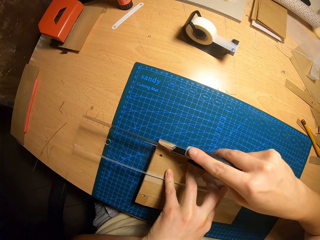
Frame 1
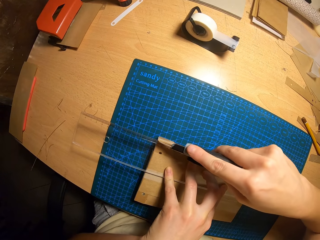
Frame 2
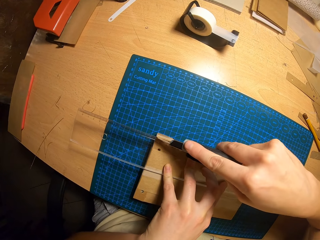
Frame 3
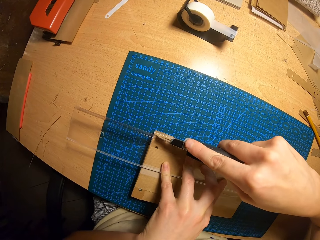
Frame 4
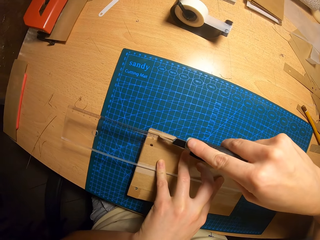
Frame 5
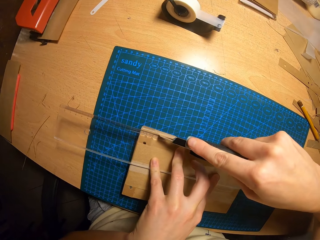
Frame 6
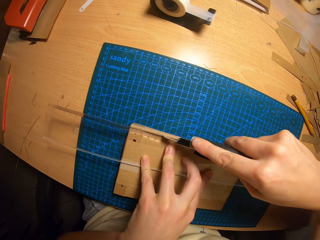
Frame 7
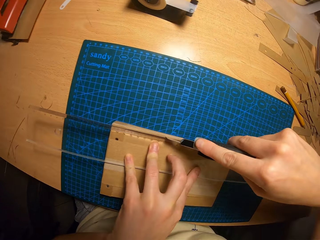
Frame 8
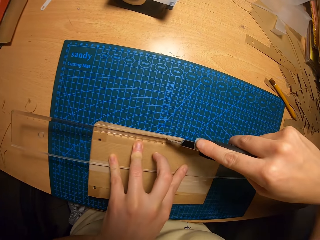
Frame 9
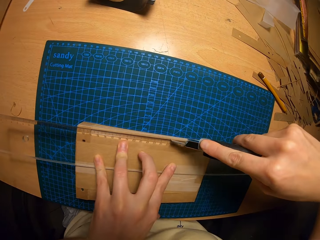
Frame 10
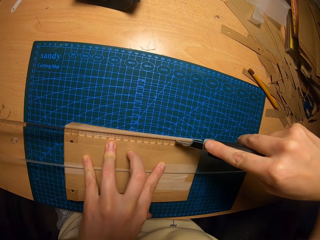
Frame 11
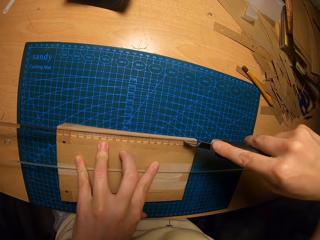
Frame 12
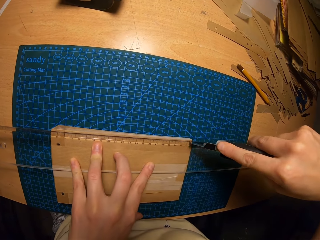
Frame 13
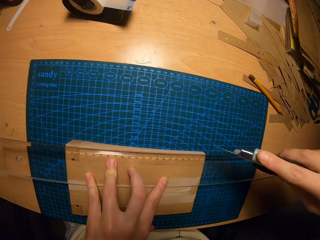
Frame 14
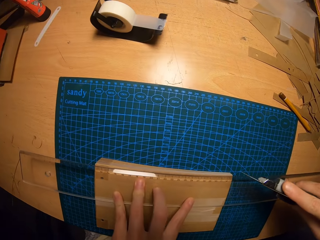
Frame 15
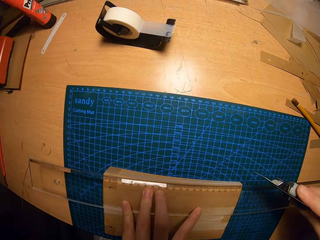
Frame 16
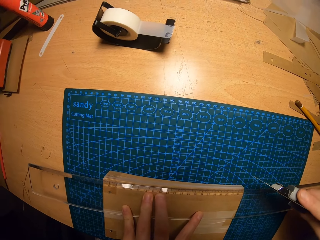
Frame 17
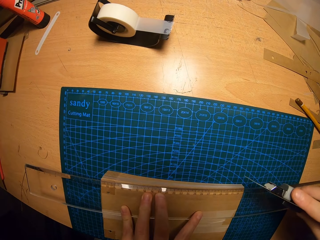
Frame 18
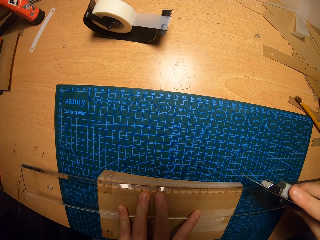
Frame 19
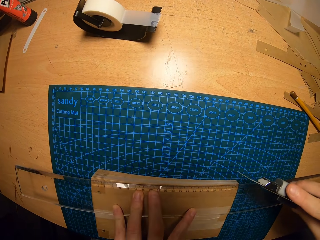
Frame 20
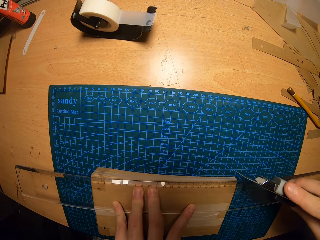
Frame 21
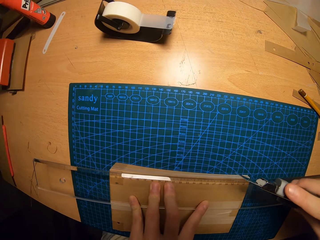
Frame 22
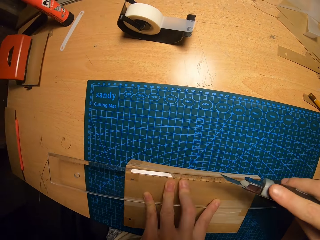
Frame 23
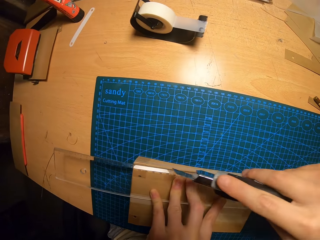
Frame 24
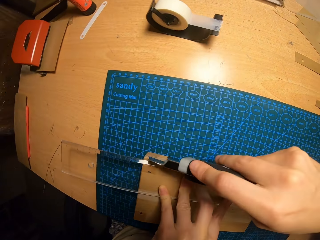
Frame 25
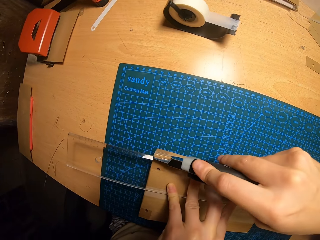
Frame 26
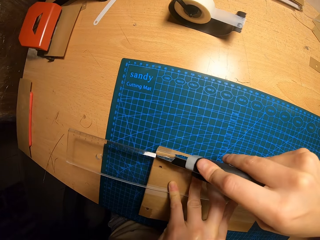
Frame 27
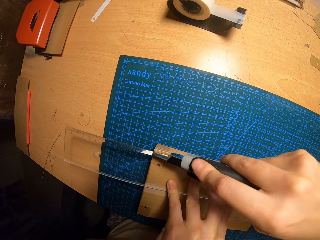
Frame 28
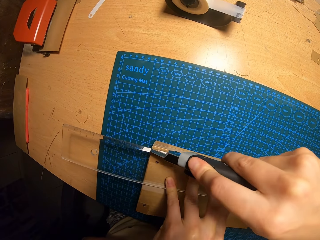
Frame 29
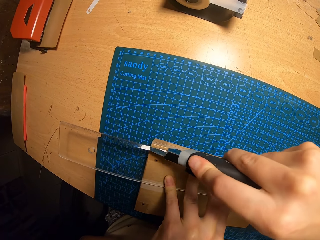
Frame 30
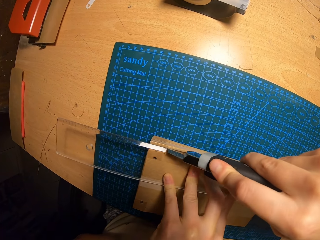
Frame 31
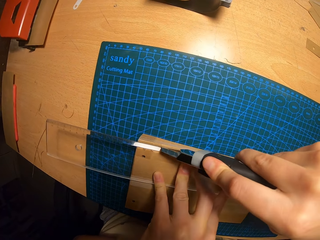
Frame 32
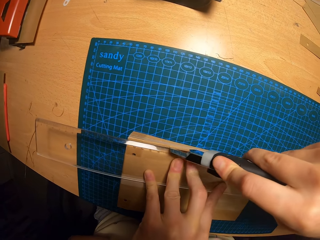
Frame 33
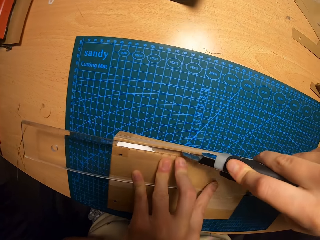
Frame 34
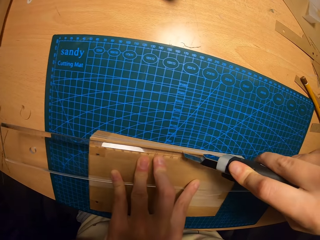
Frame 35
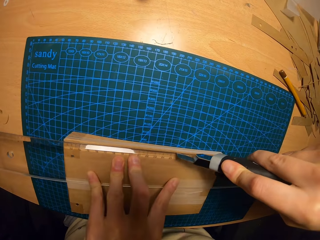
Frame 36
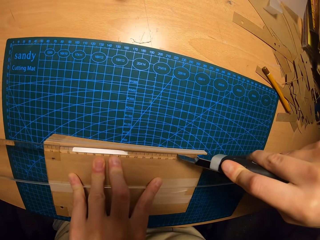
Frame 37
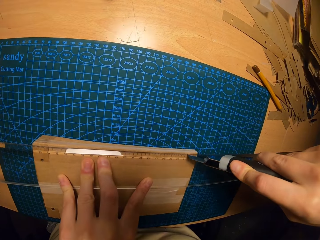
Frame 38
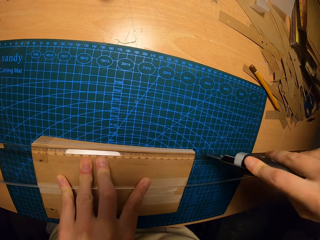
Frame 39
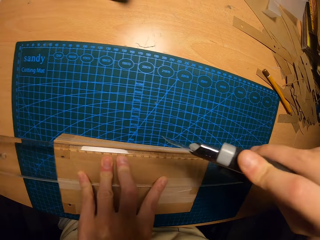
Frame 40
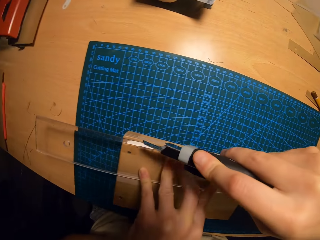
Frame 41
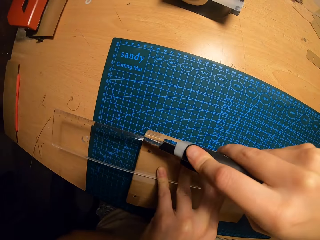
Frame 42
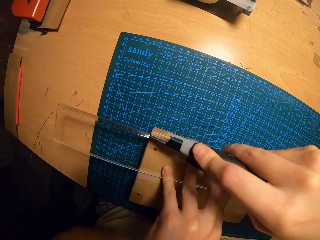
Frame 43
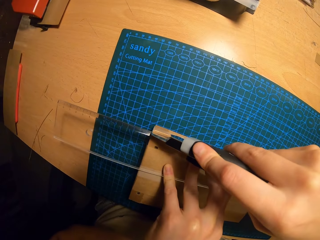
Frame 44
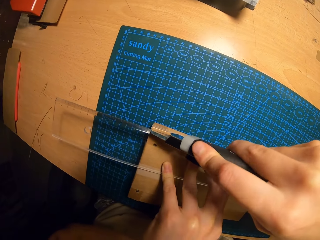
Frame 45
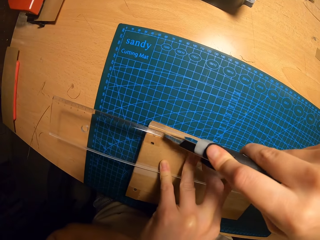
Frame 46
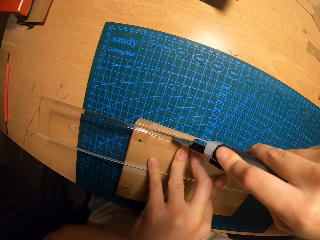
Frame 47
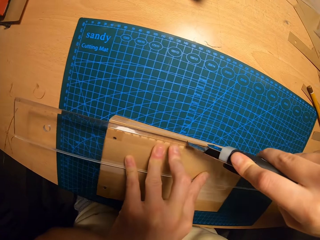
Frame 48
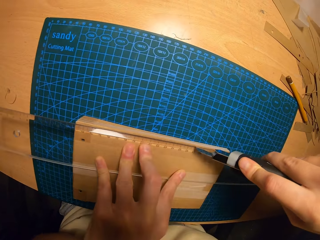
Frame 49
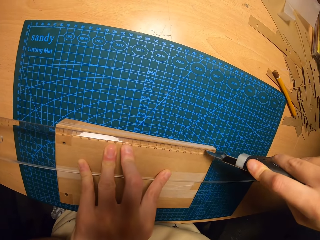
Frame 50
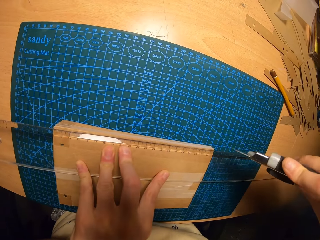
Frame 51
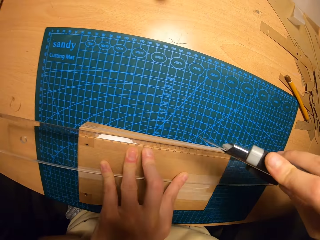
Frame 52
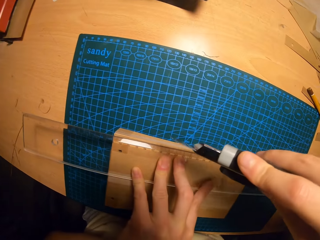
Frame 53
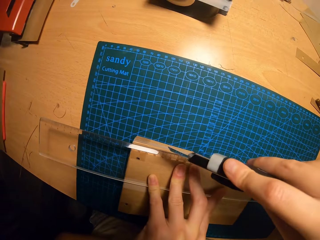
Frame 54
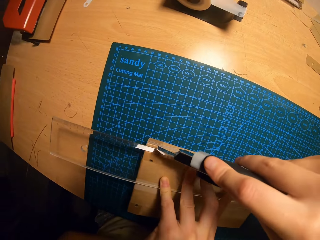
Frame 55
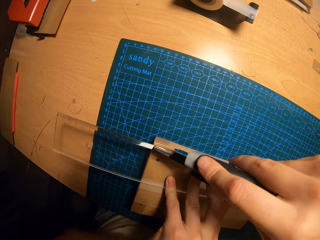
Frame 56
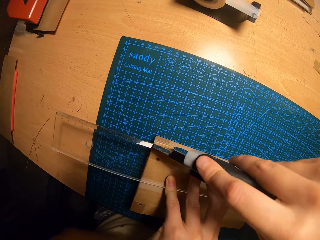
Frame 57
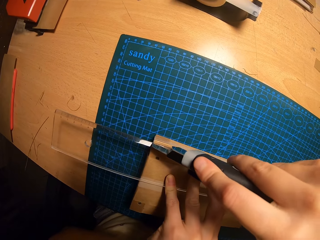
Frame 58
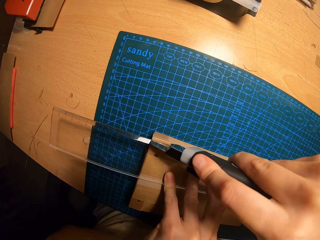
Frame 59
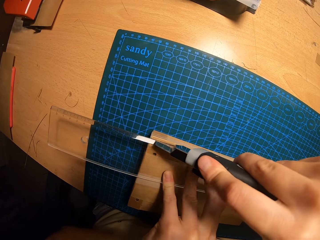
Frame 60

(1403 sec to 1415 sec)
The camera wearer cuts the jotter with the paper cutter.

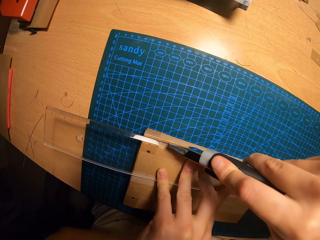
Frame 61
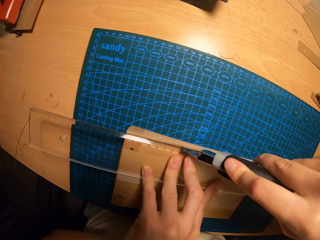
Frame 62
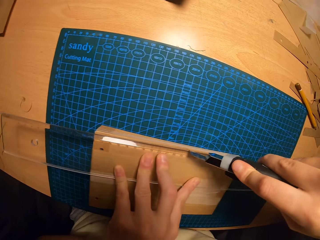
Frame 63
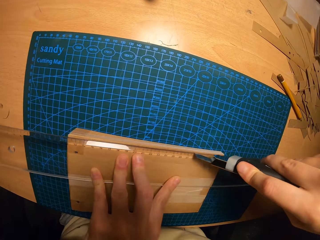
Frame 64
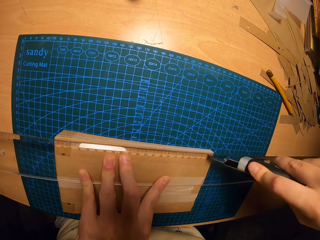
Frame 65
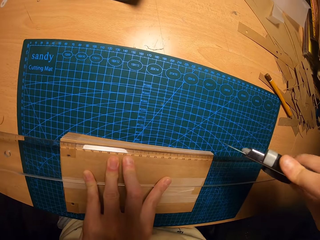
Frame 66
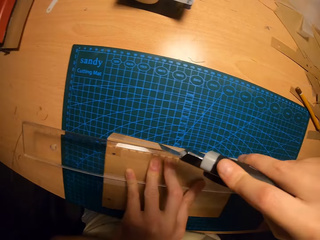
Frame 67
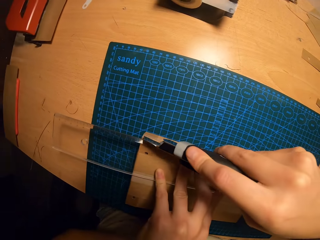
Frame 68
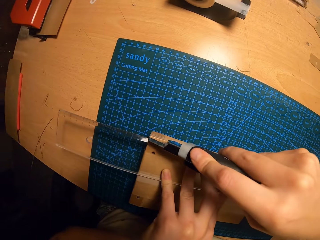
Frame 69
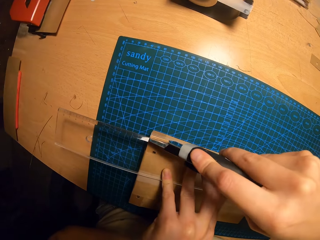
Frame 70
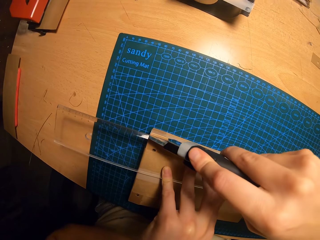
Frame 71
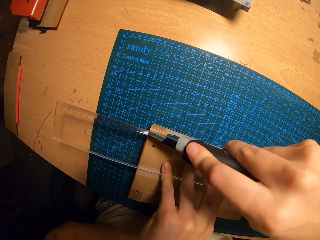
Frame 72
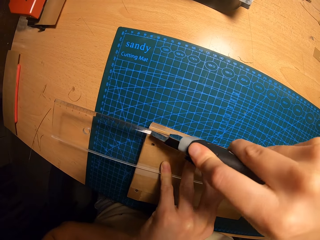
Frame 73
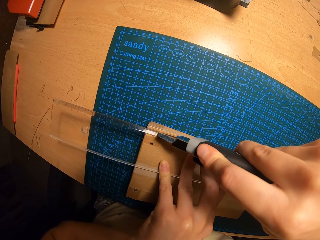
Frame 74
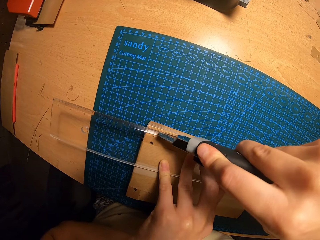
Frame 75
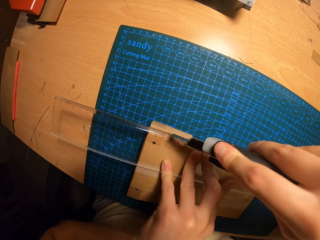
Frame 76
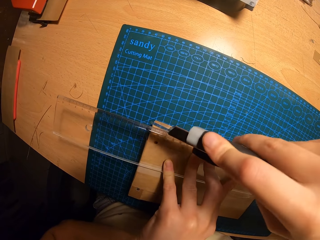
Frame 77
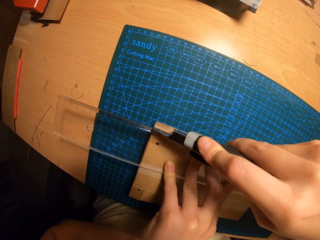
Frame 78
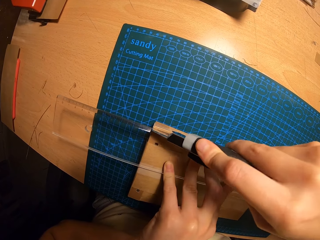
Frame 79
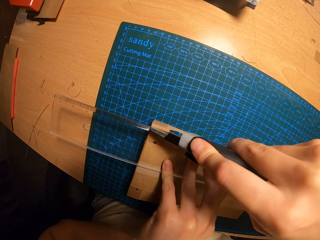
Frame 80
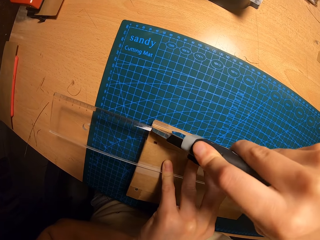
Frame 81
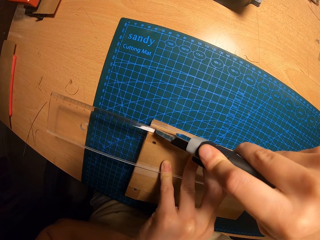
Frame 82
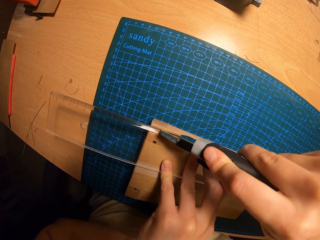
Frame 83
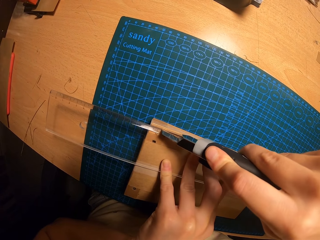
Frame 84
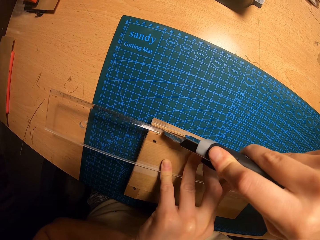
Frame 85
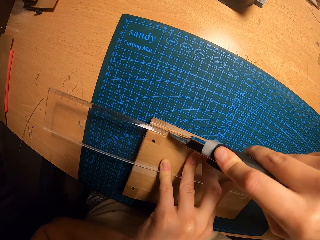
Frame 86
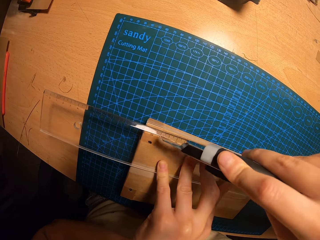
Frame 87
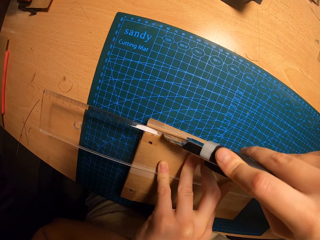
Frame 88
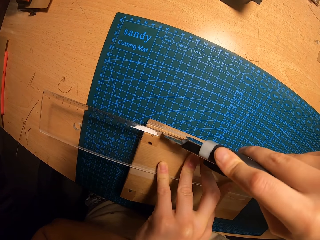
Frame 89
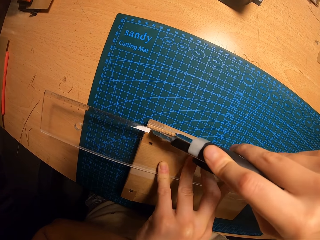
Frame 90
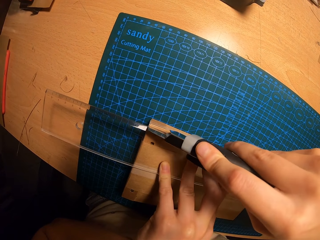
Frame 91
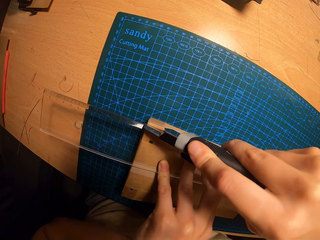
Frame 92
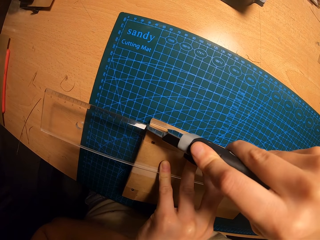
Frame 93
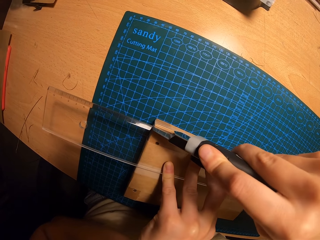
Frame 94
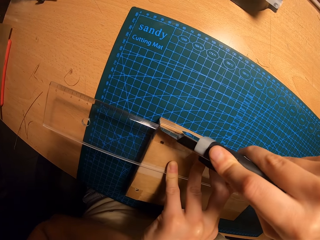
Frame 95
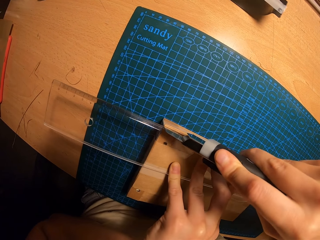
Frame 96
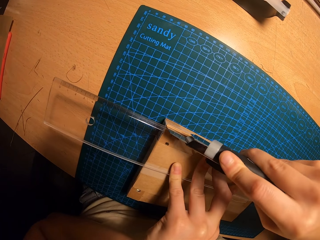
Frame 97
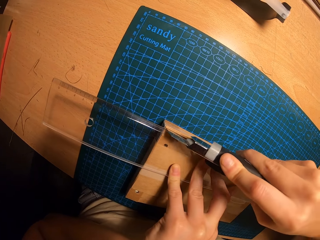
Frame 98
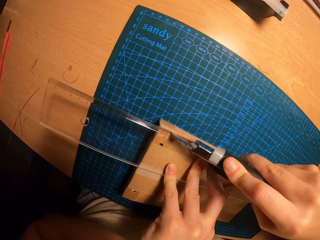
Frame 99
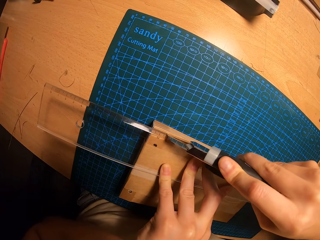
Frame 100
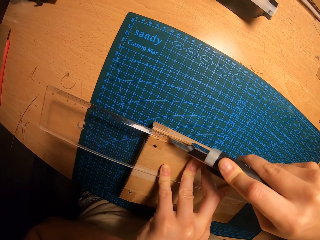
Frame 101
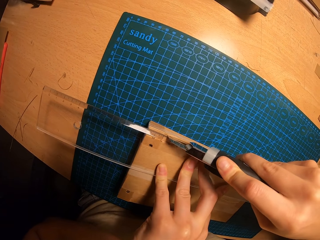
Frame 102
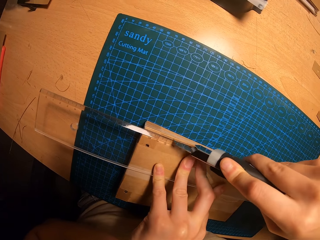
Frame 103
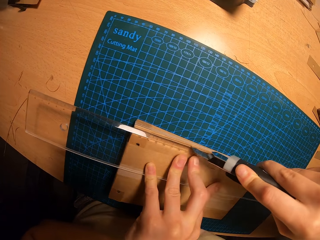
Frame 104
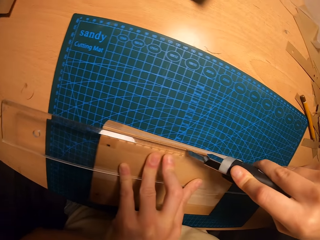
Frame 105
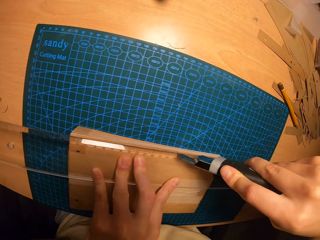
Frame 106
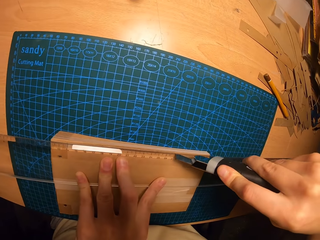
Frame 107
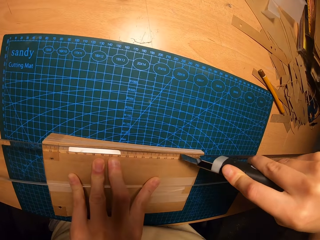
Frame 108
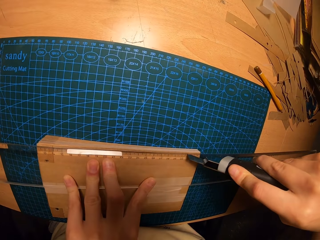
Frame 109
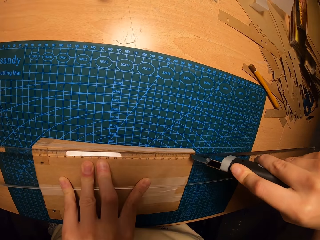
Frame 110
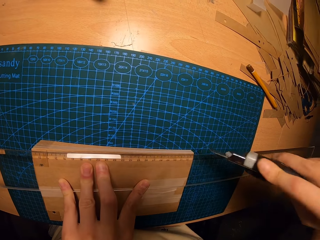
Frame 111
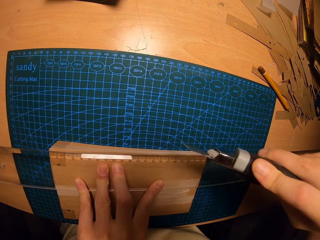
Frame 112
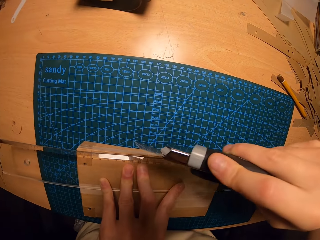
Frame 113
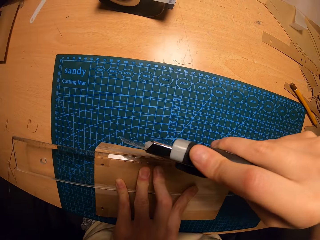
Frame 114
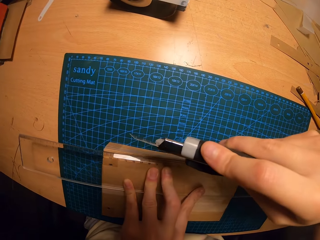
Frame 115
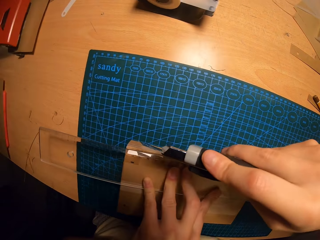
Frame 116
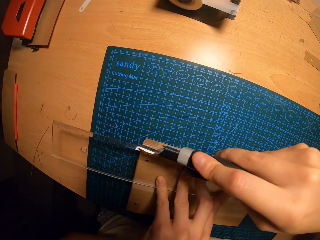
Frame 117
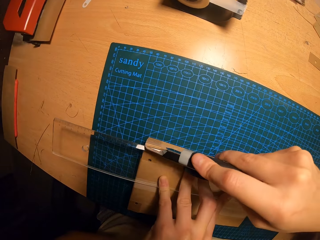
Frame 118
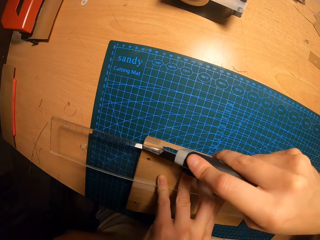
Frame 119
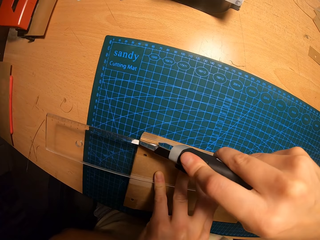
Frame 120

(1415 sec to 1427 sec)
The camera wearer cuts the jotter with the paper cutter.
